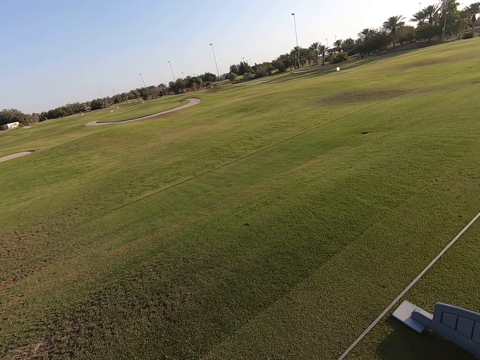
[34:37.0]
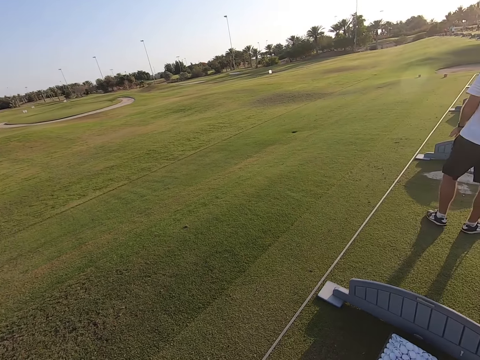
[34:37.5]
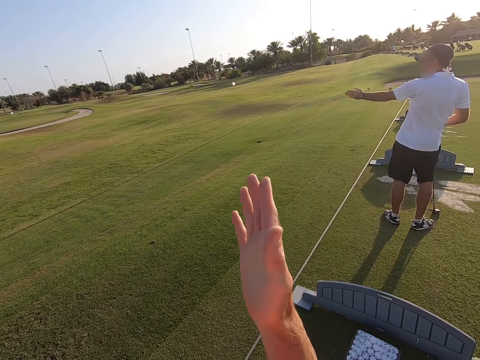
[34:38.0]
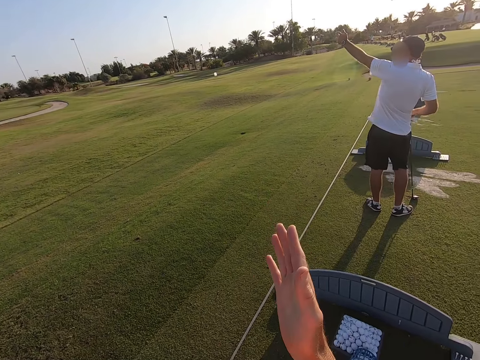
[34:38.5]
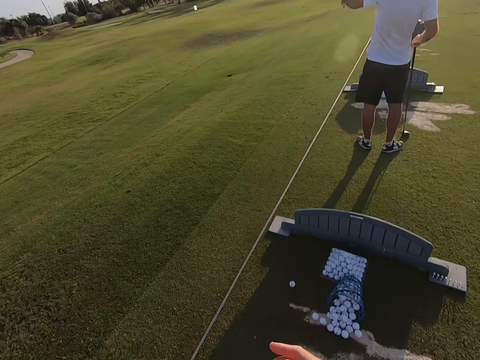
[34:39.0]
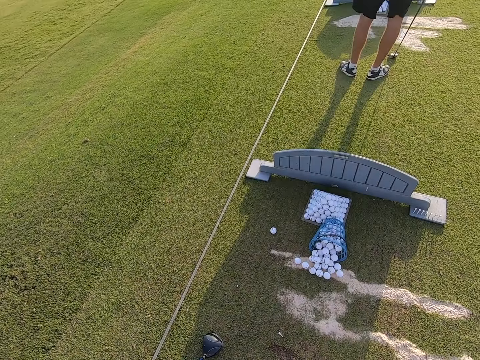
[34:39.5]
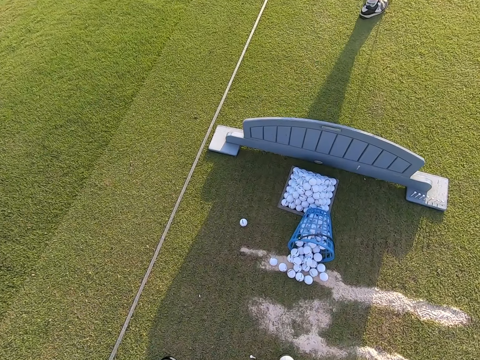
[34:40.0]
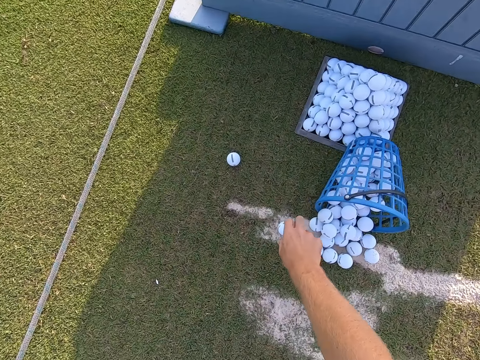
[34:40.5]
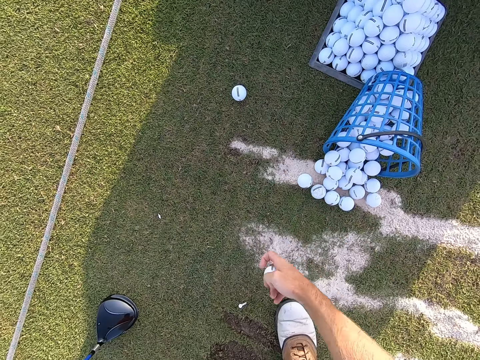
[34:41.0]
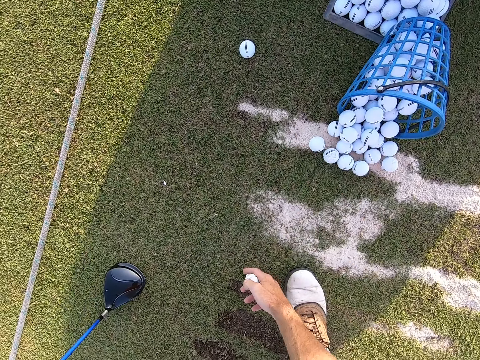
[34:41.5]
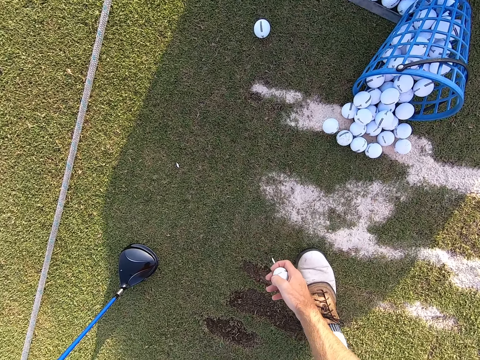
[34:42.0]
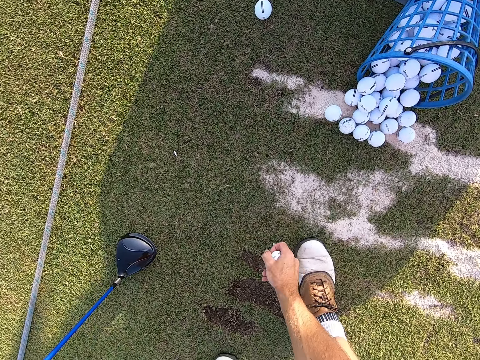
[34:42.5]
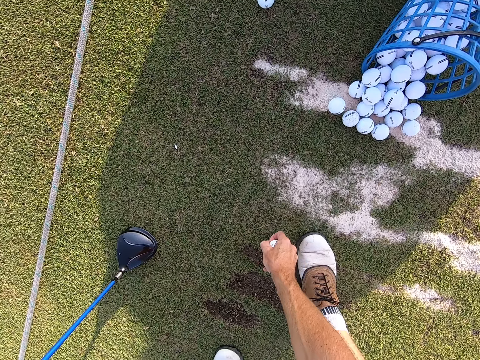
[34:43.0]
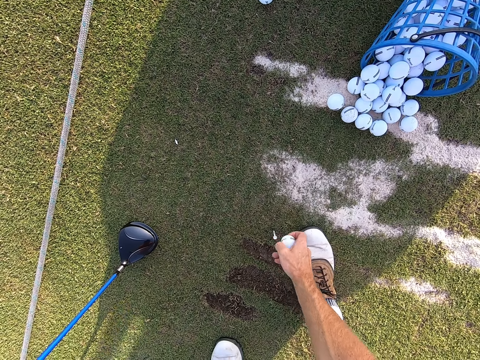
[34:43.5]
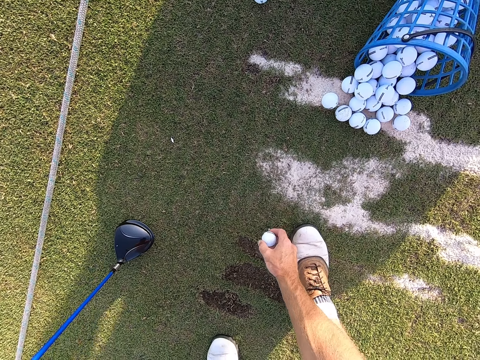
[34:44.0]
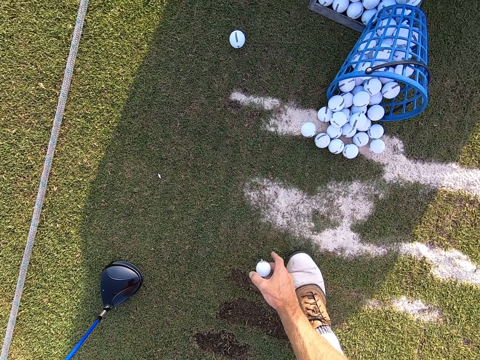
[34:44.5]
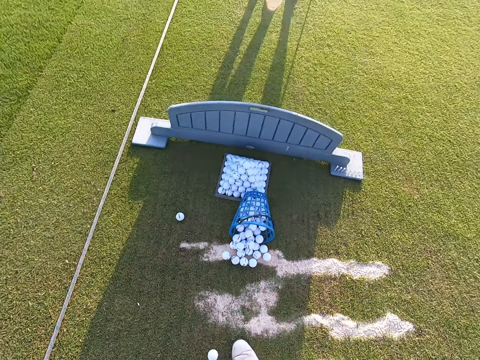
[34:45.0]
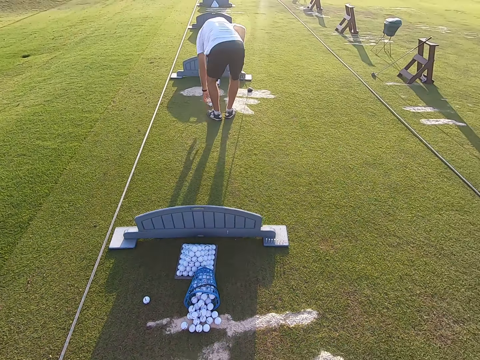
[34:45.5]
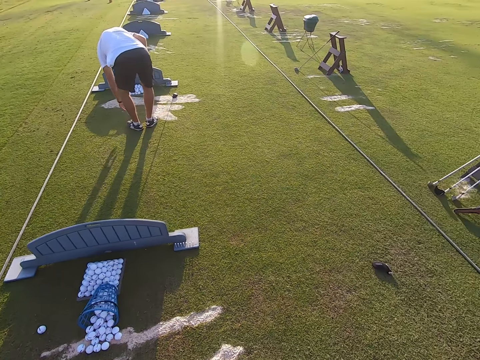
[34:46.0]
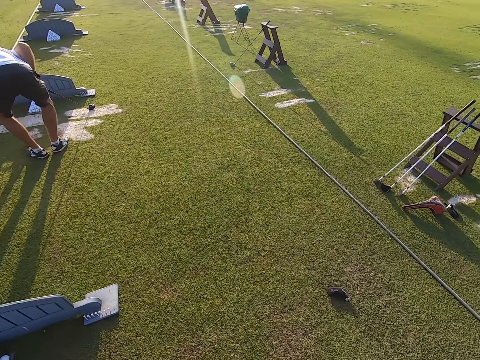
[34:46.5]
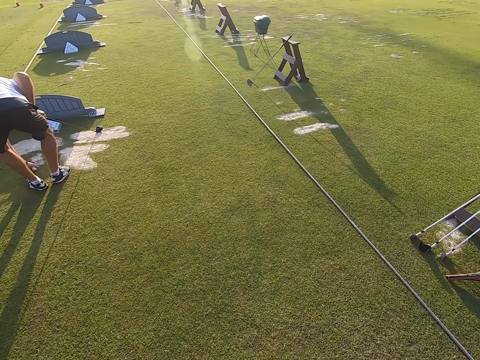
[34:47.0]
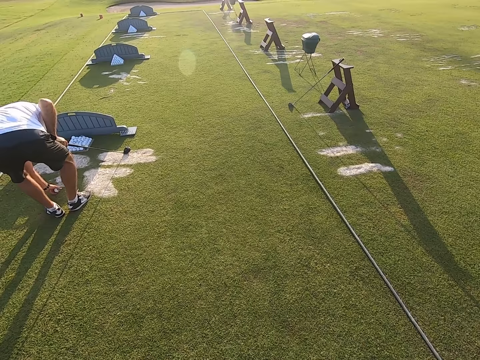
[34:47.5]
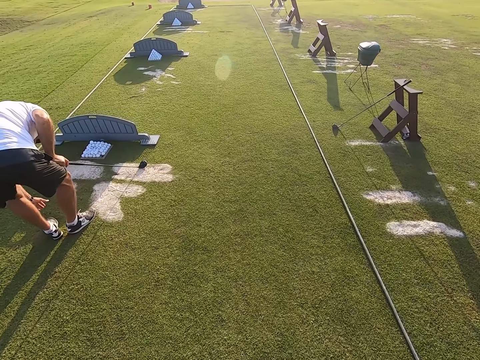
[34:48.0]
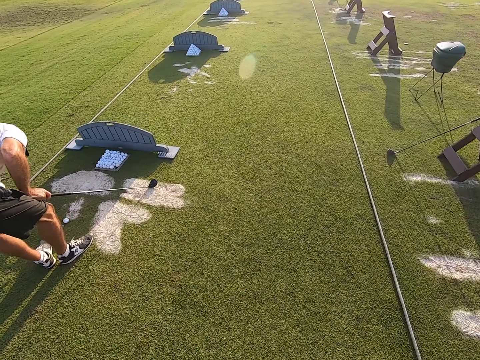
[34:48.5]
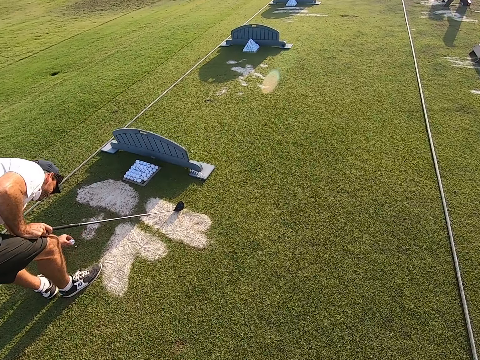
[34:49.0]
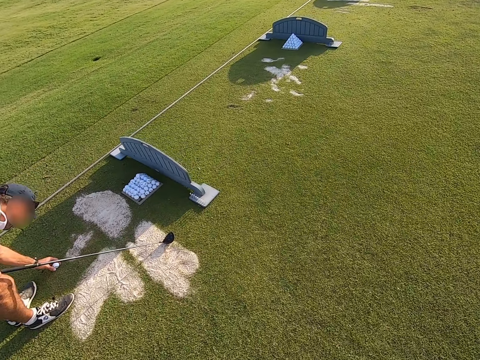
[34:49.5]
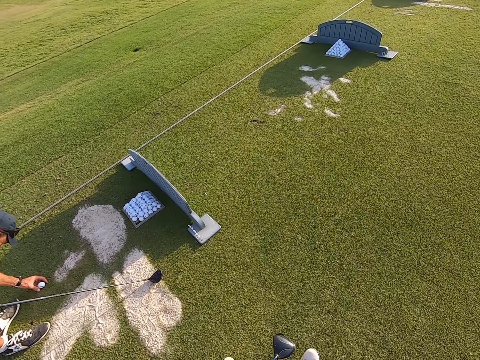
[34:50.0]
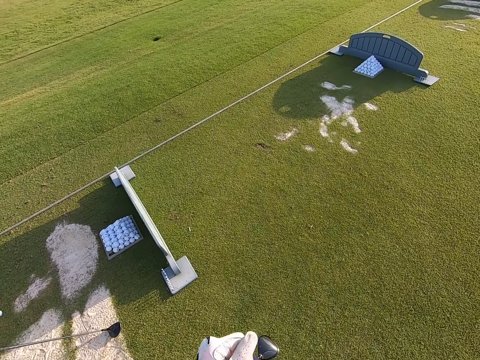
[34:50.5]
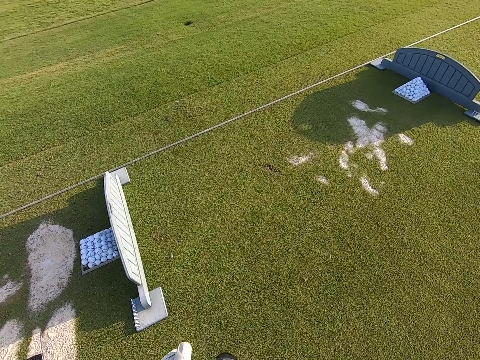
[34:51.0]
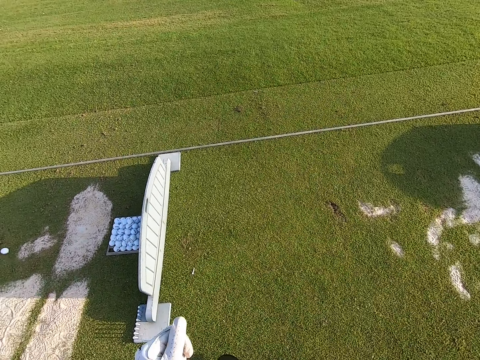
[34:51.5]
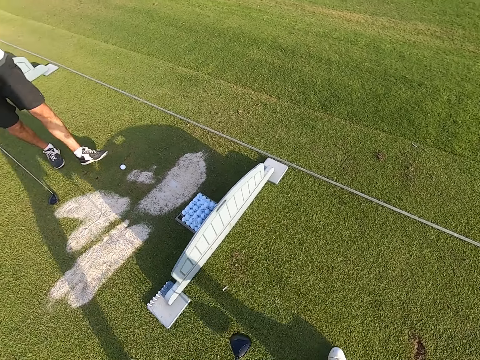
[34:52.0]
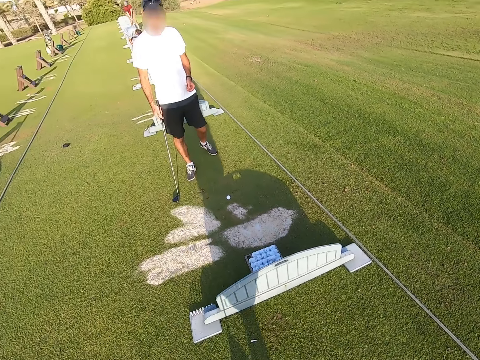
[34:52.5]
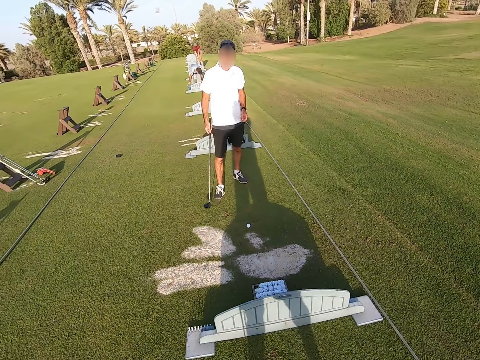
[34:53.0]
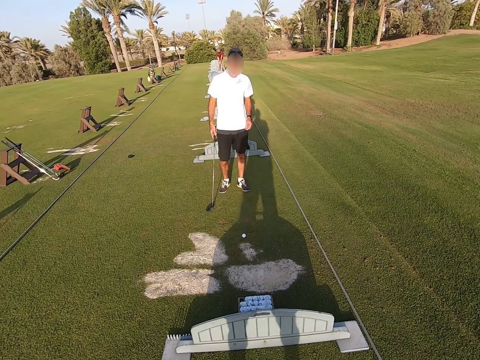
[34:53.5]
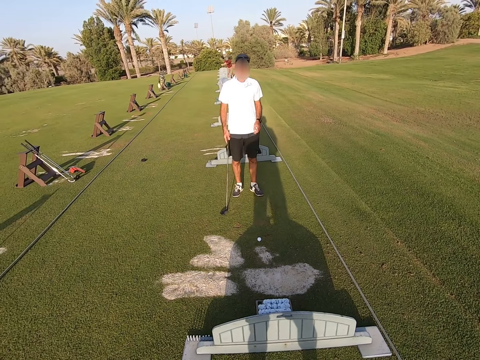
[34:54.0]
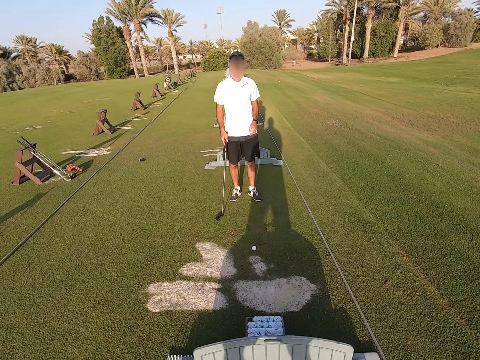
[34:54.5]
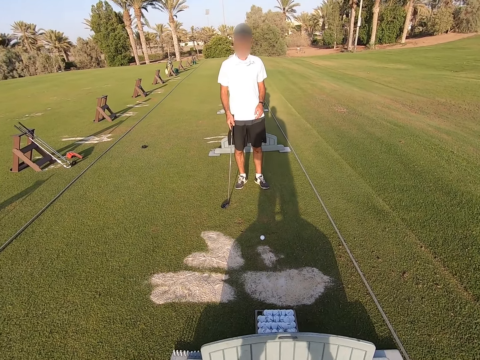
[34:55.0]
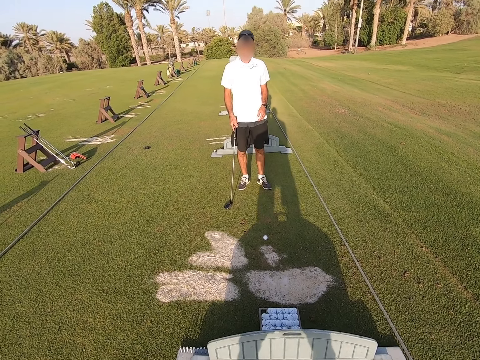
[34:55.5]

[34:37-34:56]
The camera wearer holds the hand up. A person moves the leg. The camera wearer picks up a golf ball on the ground. They position the golf ball on the metal pin. The person positions the golf ball on the ground. The camera wearer walks around. The person positions the golf ball on the ground. The camera wearer walks around. The person moves the legs.

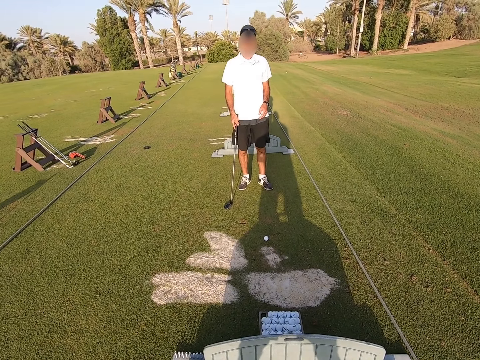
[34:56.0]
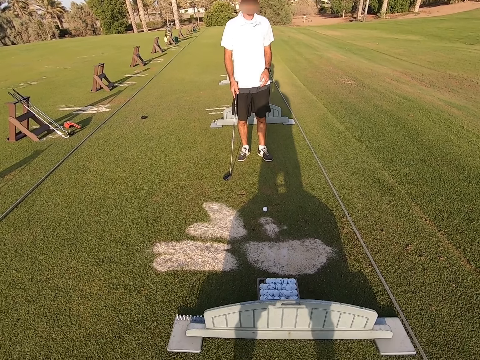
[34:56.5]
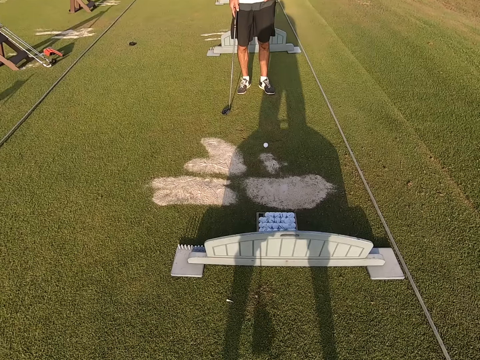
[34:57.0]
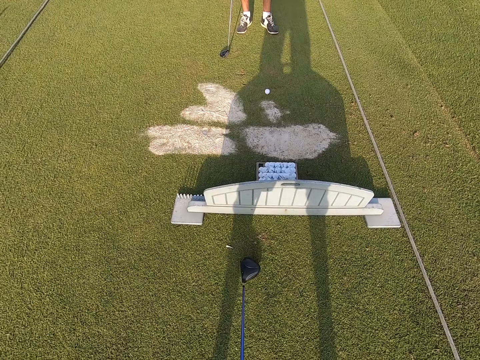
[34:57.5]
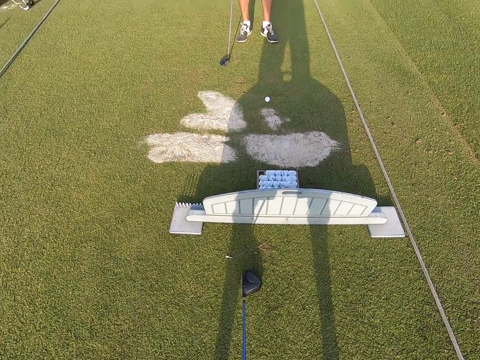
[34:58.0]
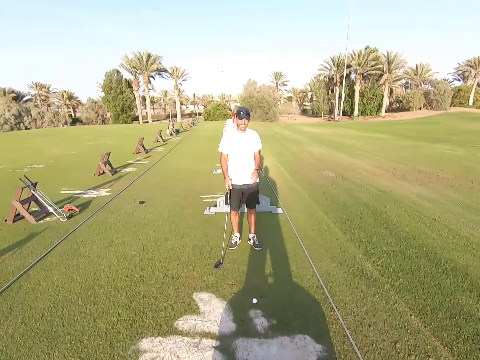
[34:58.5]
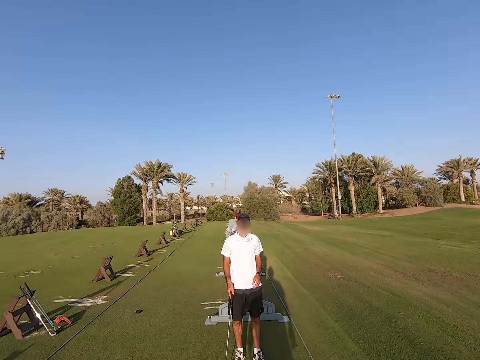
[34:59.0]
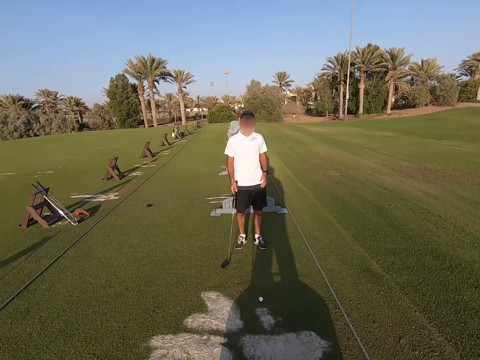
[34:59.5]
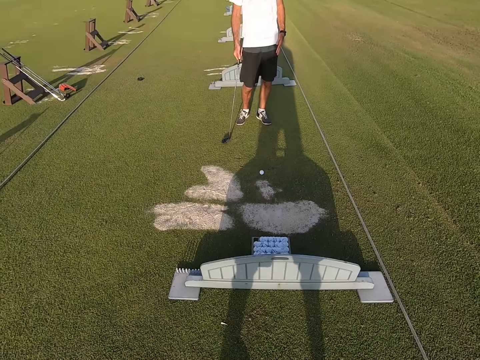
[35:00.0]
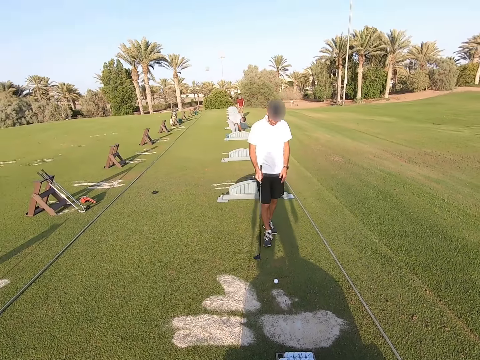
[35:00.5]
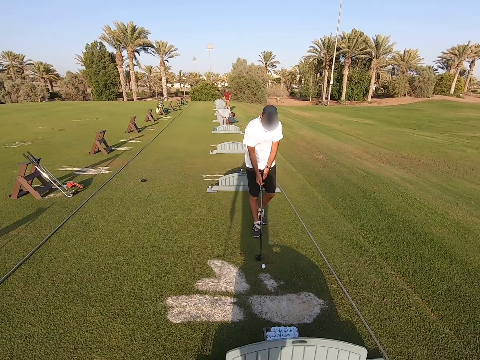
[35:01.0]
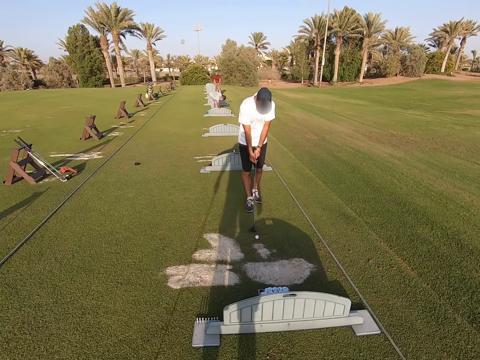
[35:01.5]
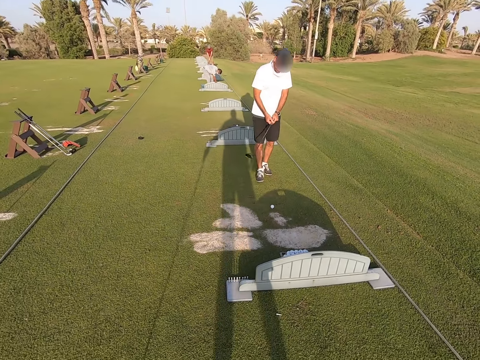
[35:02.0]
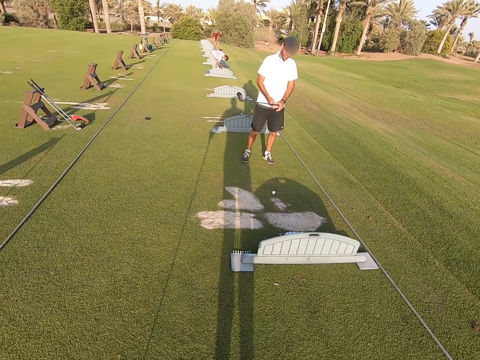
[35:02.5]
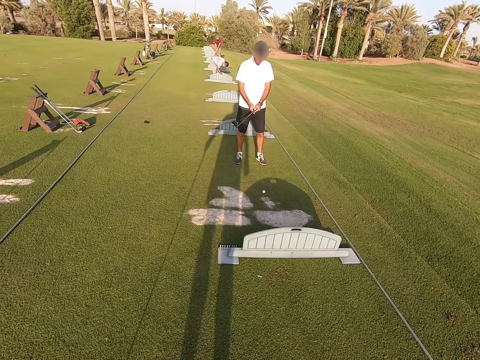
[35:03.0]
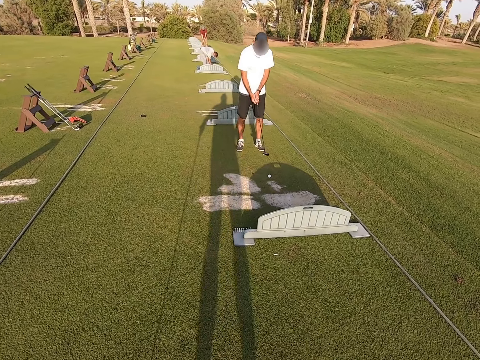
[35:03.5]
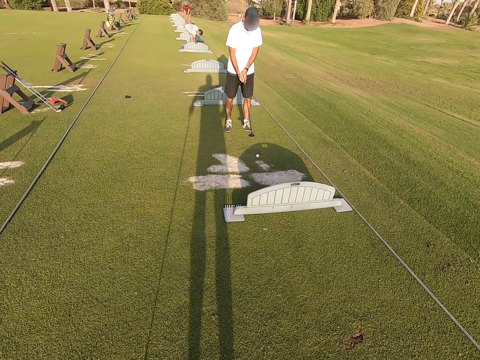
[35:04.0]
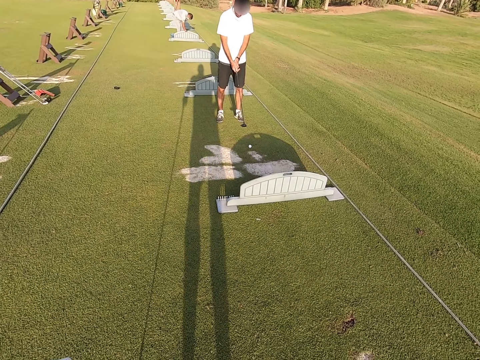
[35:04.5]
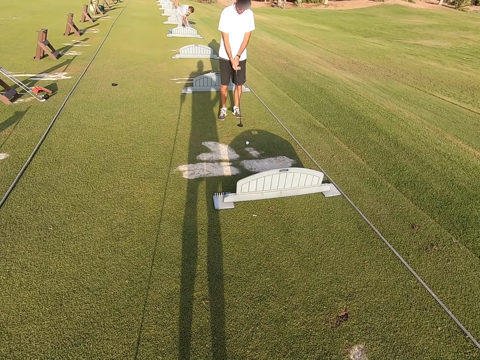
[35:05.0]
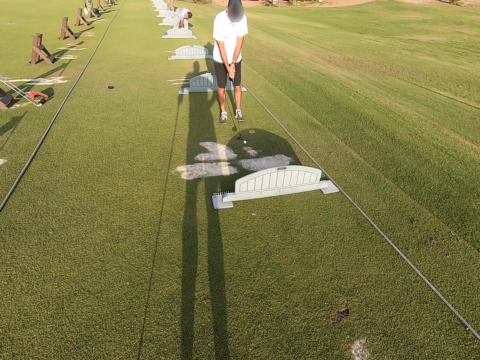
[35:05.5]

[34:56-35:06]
A person moves the golf stick.
